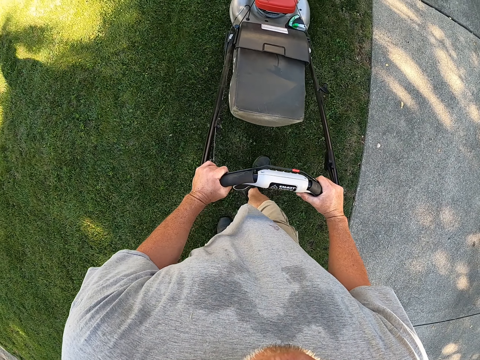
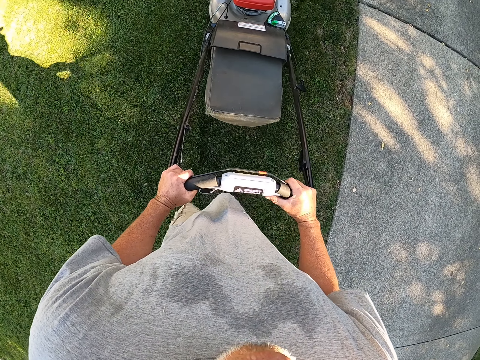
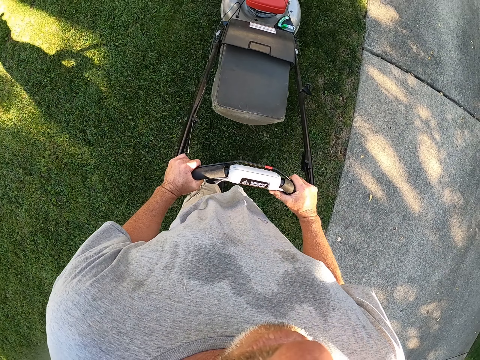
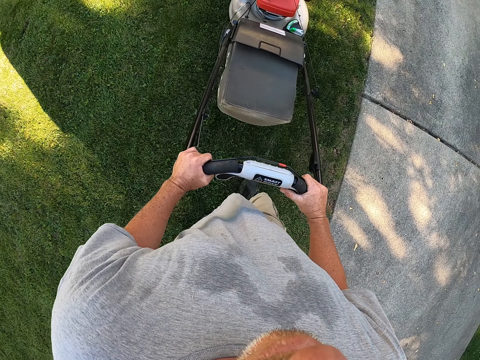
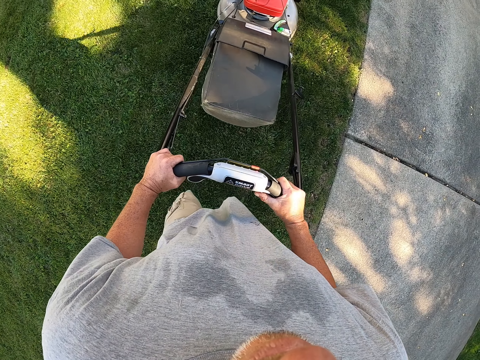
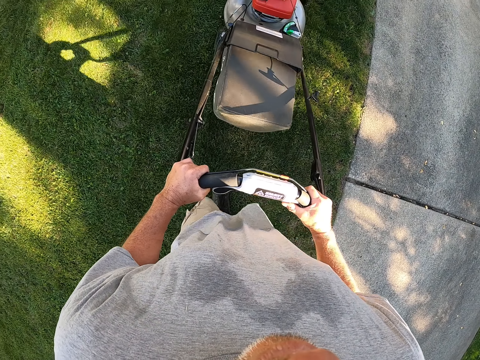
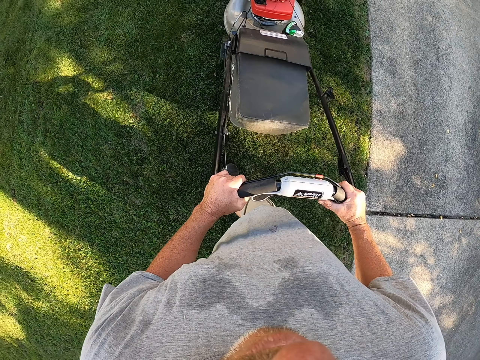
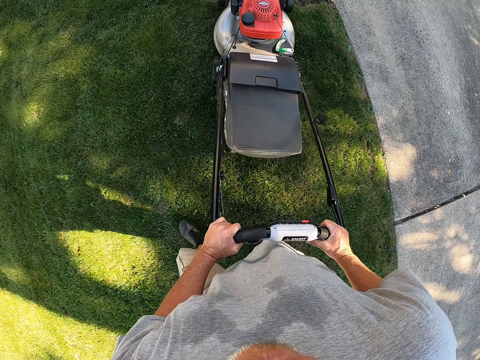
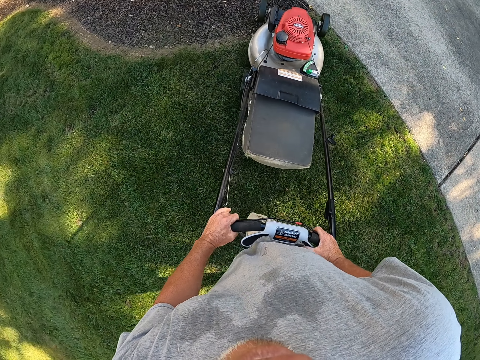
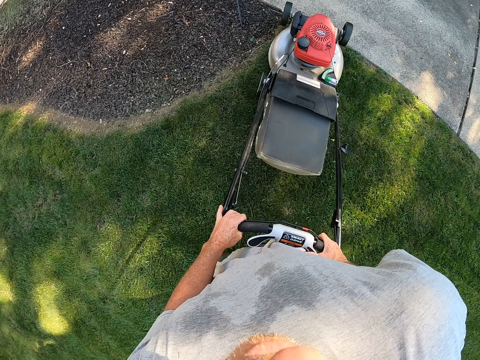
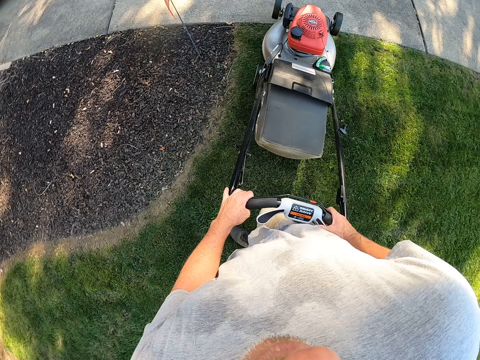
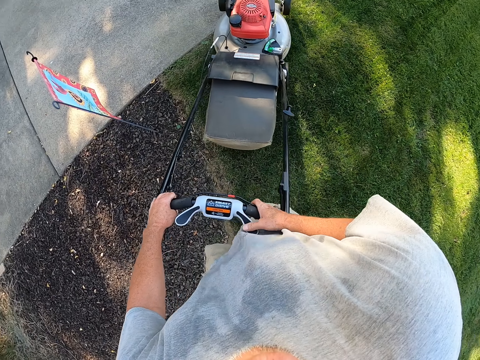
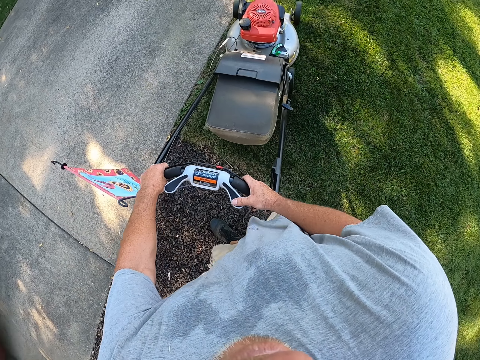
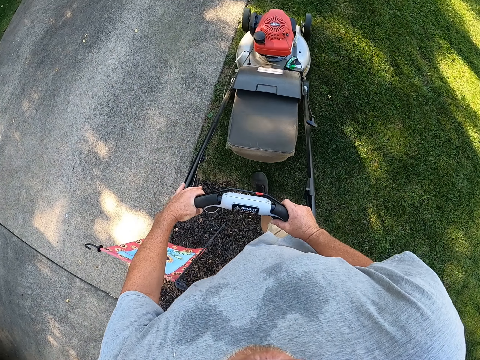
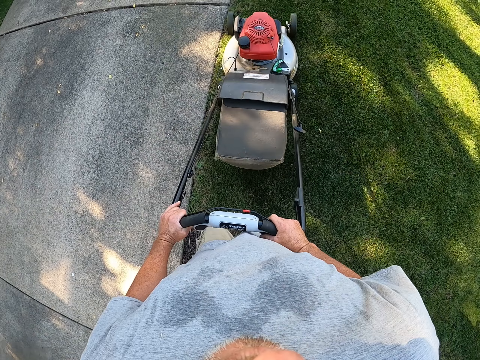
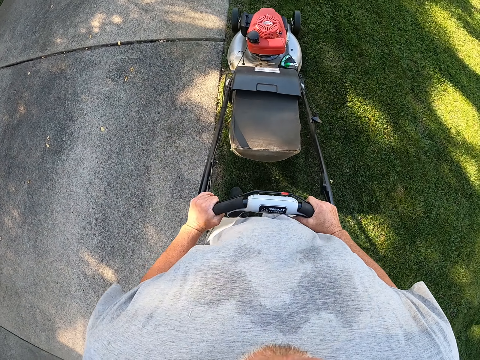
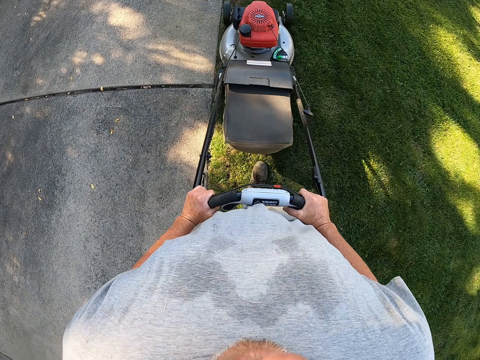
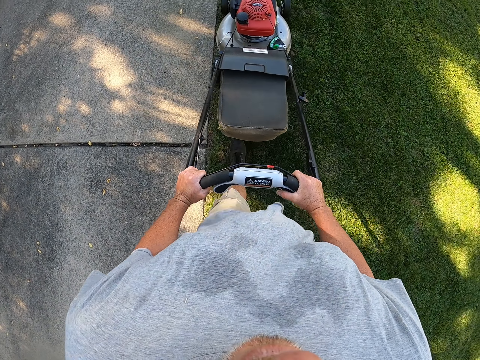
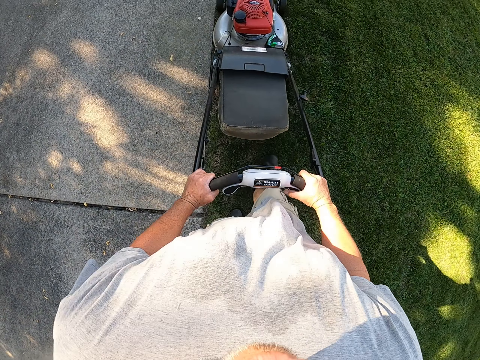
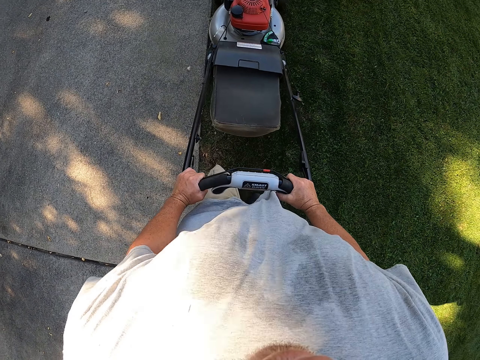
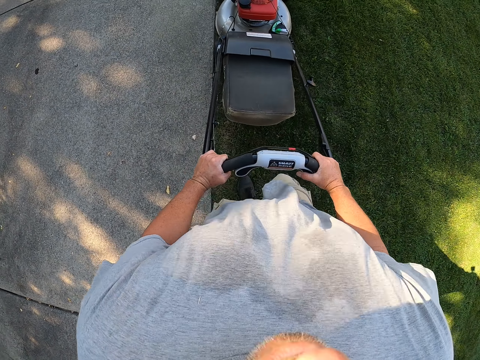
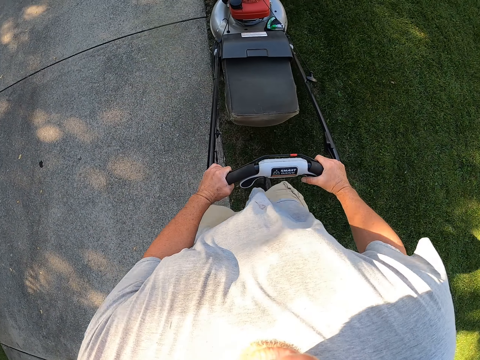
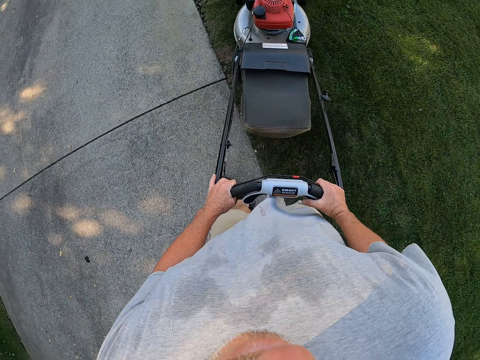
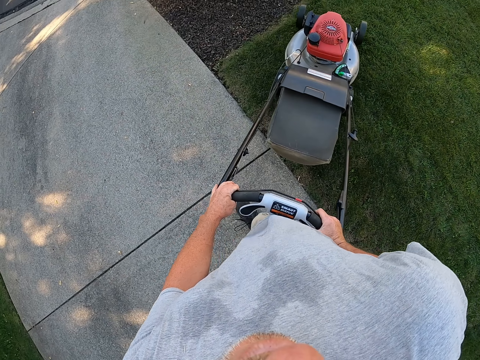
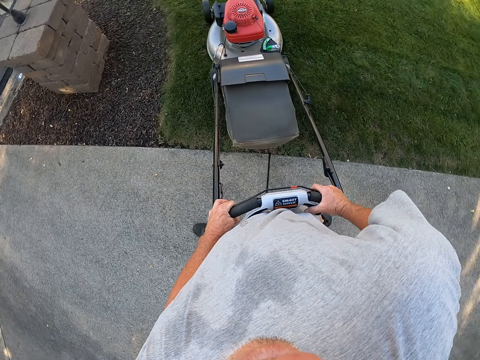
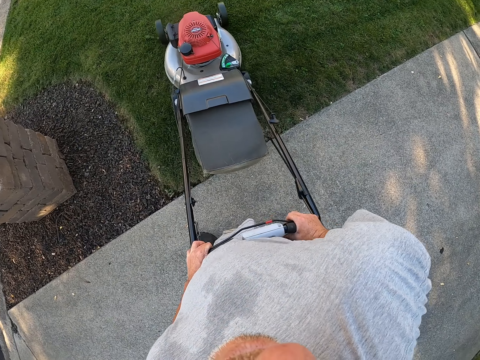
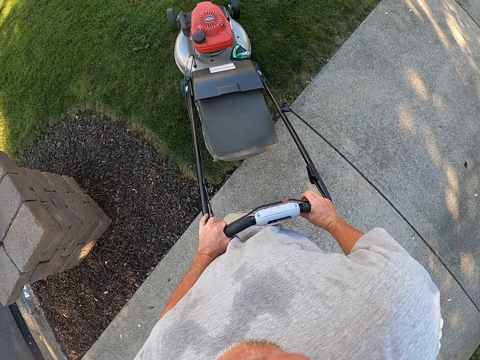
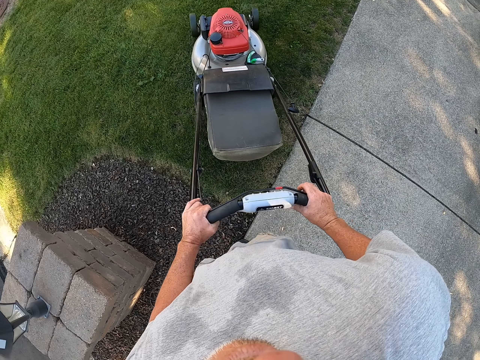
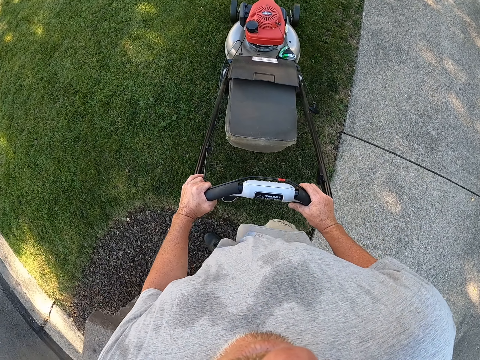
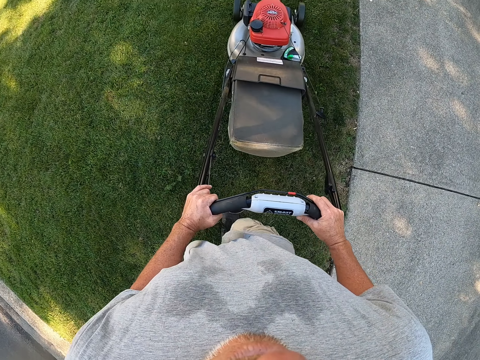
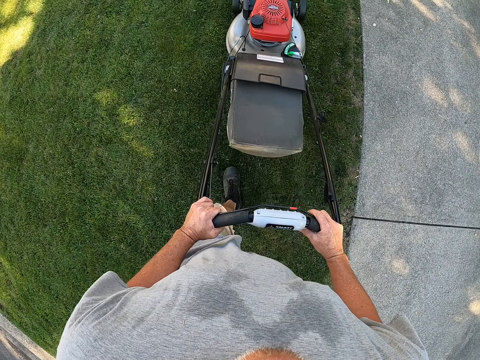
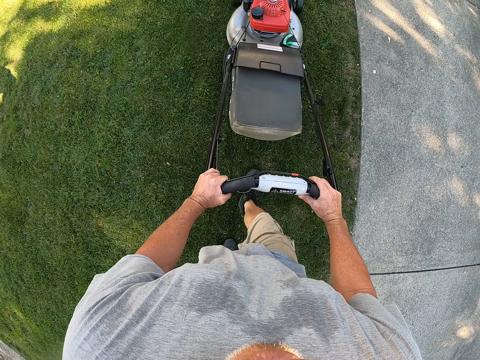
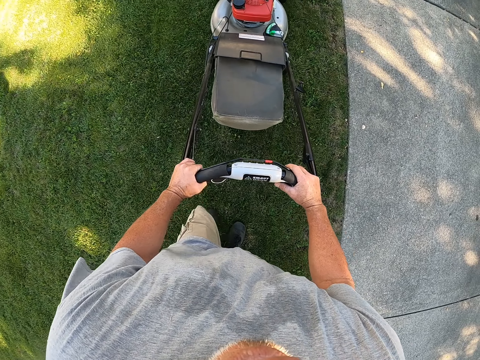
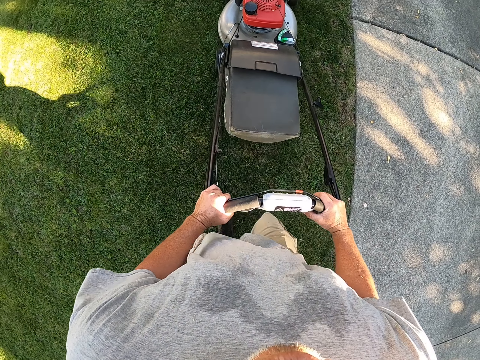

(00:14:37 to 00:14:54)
The camera wearer changes direction. They trim grass on the compound. They change direction. They trim grass on the compound.

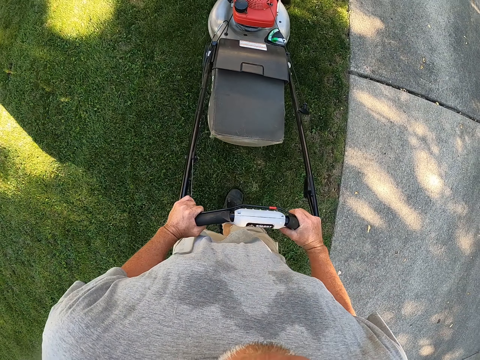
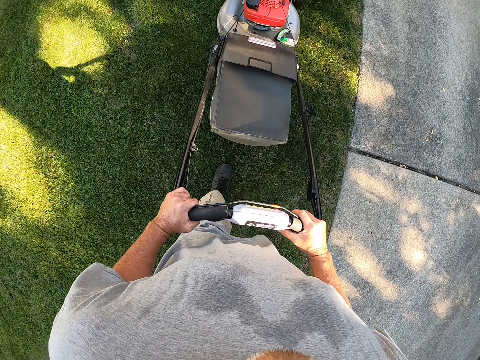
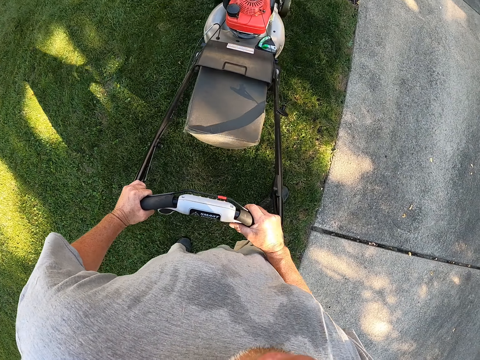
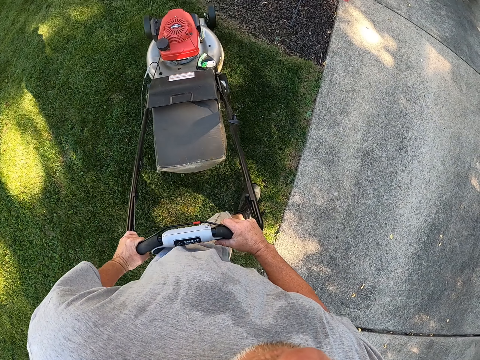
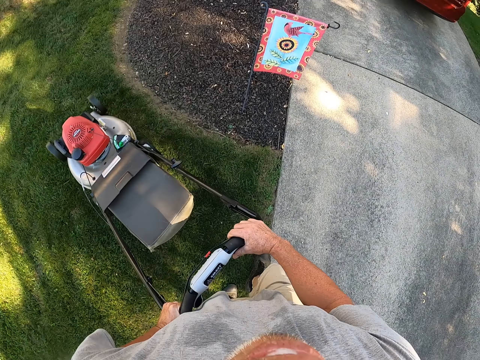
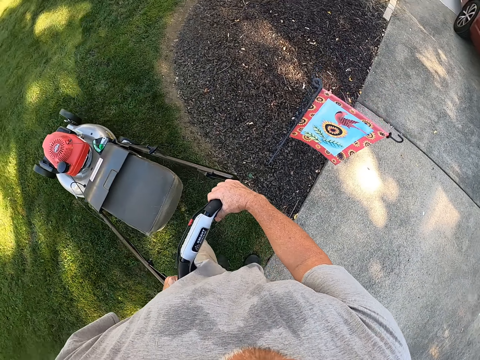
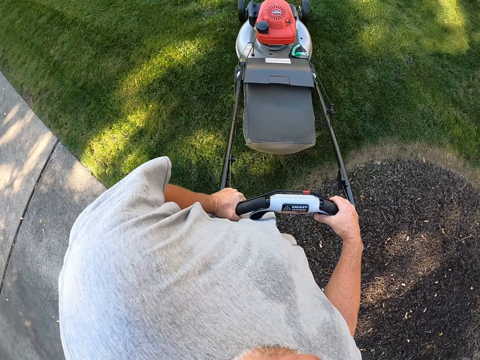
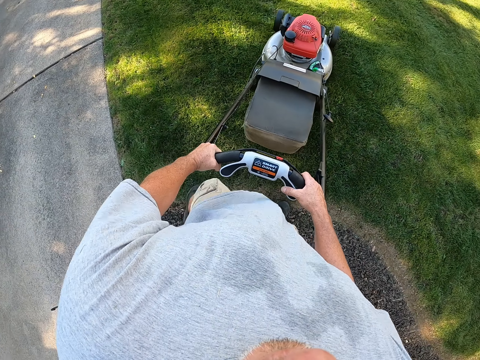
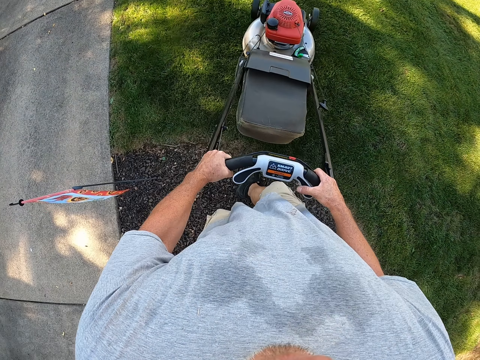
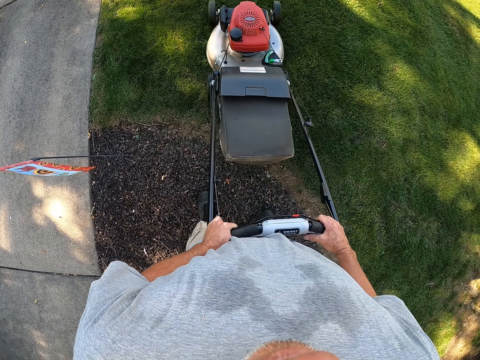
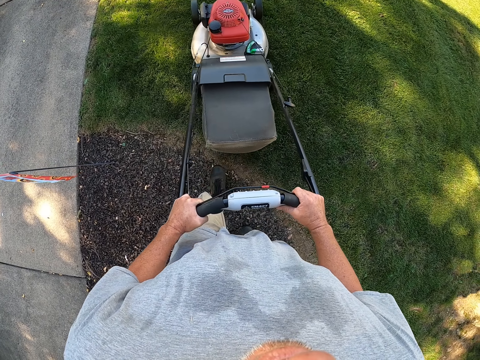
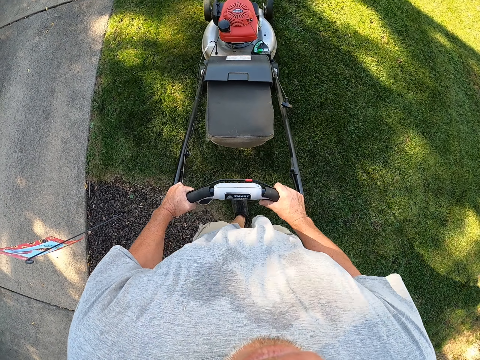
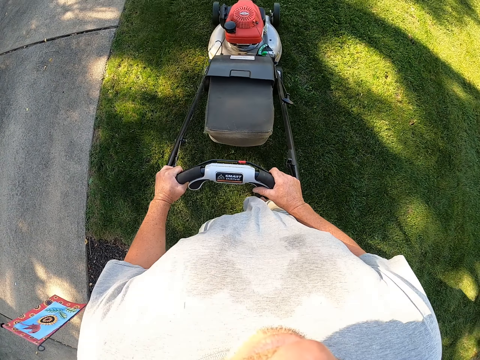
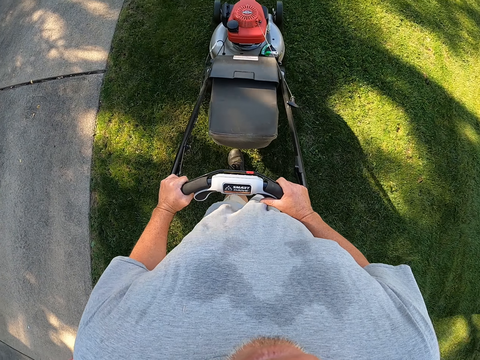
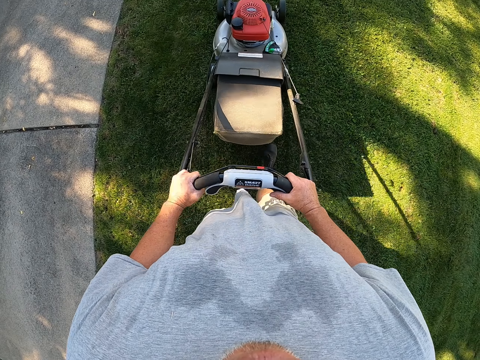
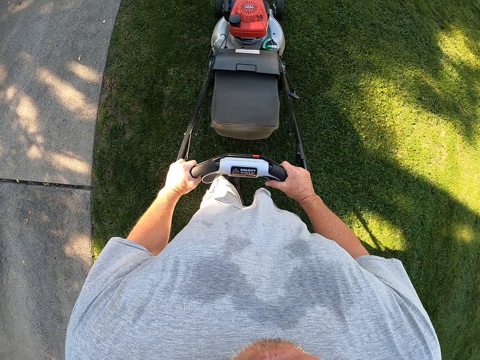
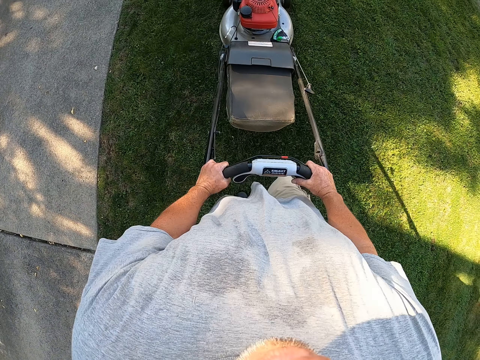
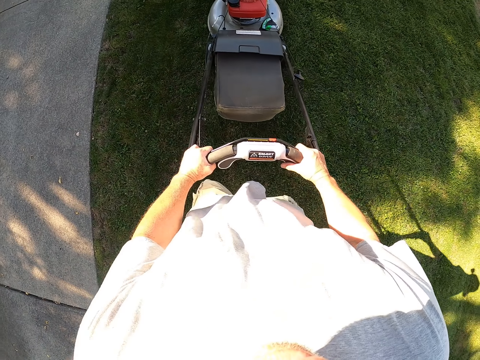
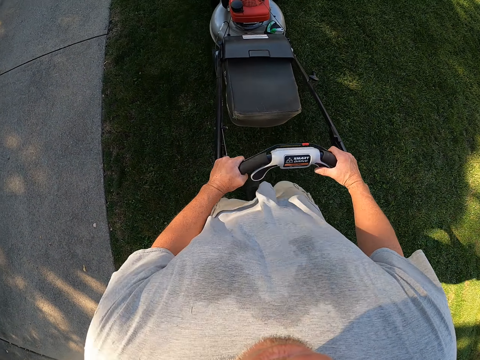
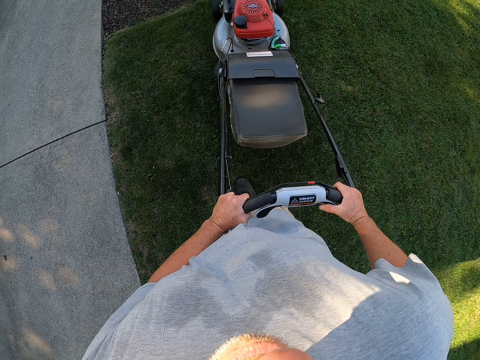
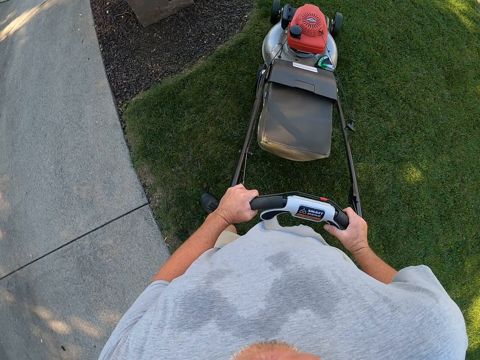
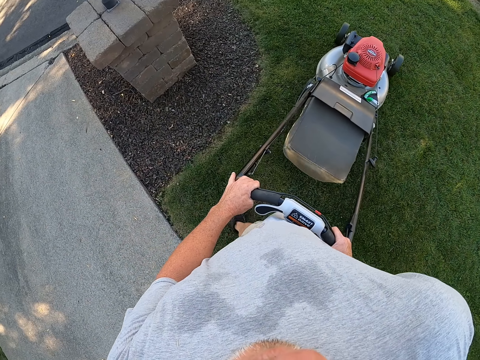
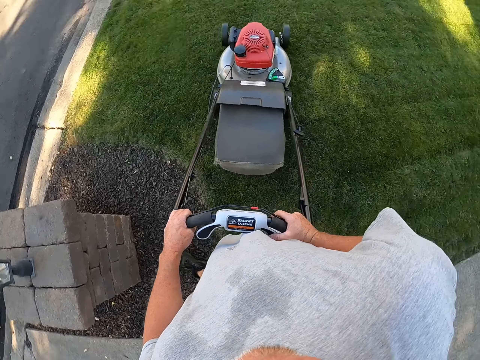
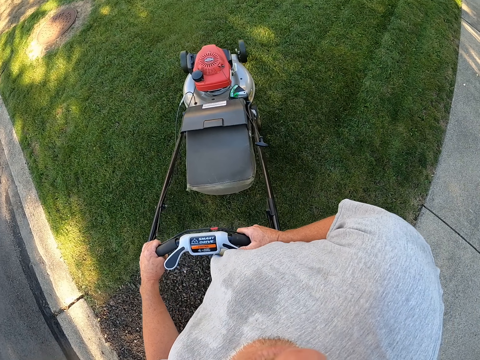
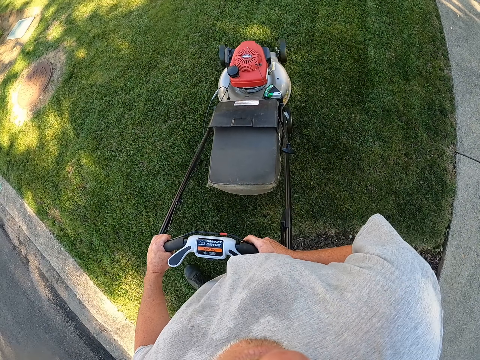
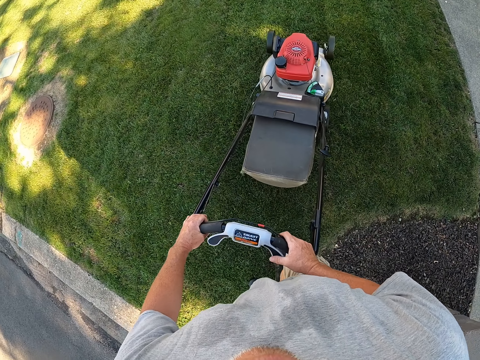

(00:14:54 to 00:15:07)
The camera wearer changes direction. They trim grass on the compound. They change direction.
